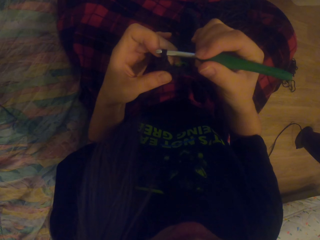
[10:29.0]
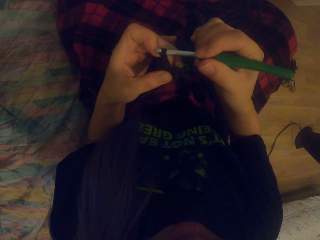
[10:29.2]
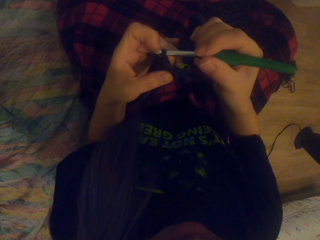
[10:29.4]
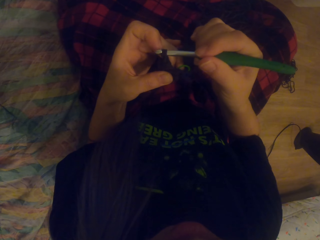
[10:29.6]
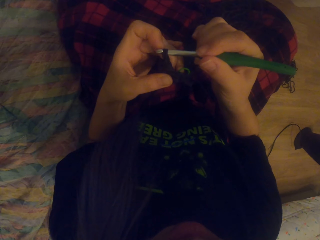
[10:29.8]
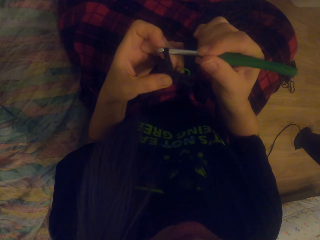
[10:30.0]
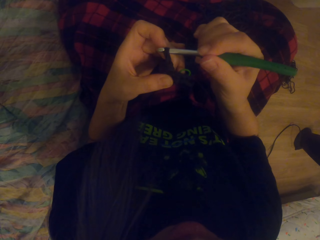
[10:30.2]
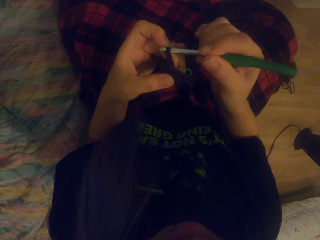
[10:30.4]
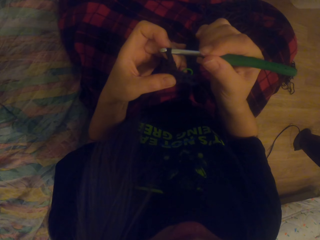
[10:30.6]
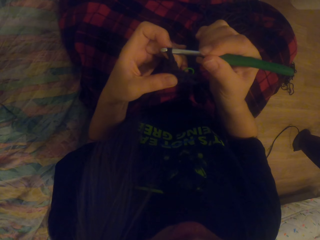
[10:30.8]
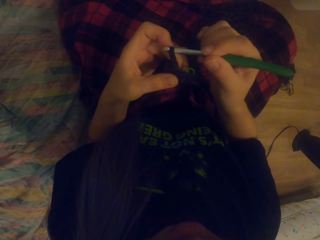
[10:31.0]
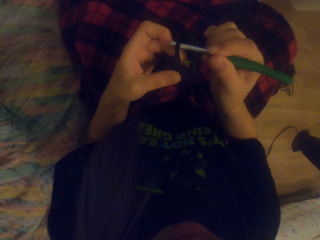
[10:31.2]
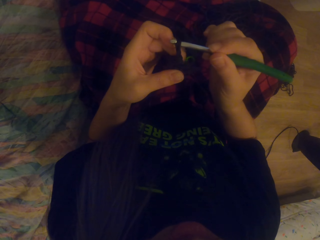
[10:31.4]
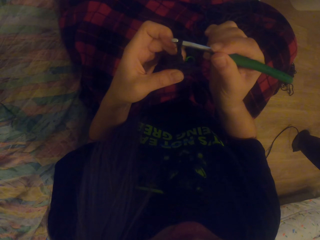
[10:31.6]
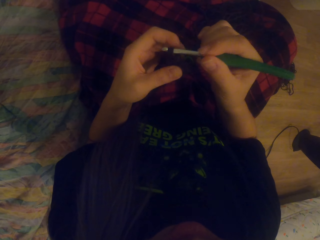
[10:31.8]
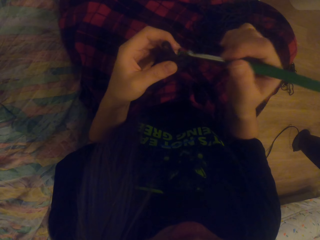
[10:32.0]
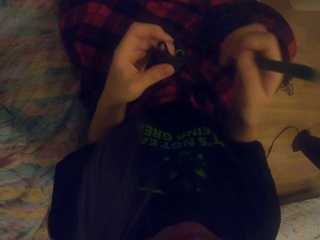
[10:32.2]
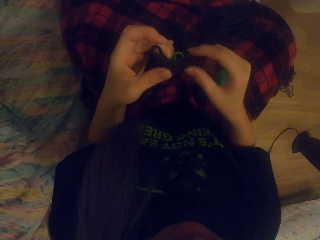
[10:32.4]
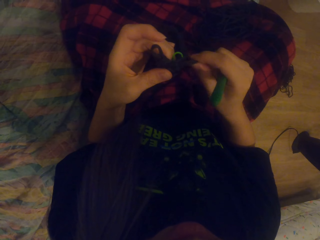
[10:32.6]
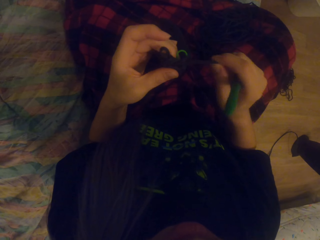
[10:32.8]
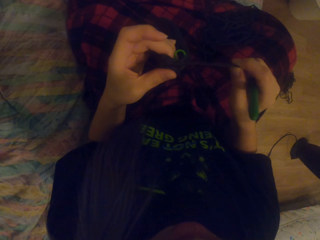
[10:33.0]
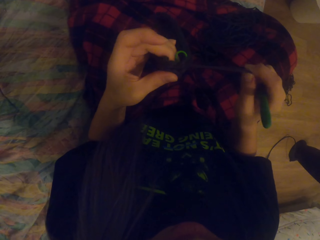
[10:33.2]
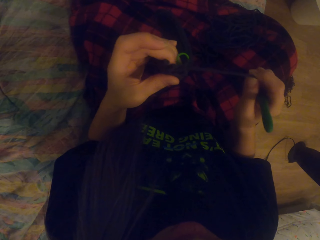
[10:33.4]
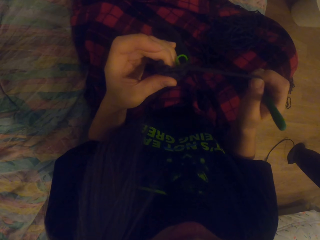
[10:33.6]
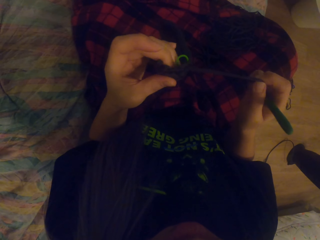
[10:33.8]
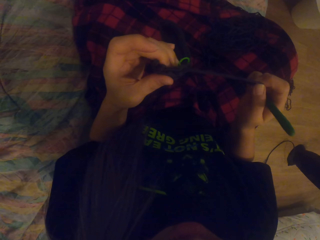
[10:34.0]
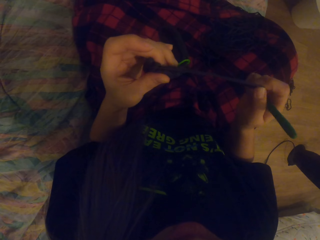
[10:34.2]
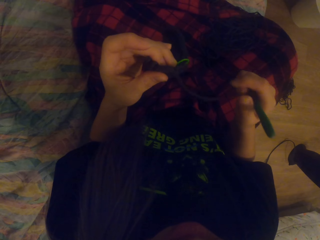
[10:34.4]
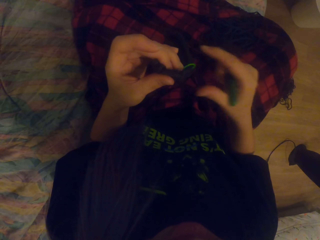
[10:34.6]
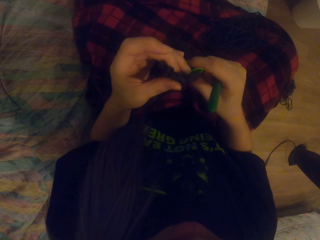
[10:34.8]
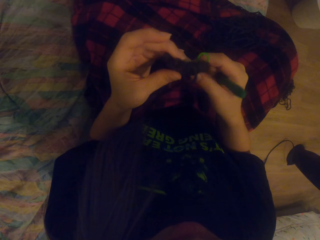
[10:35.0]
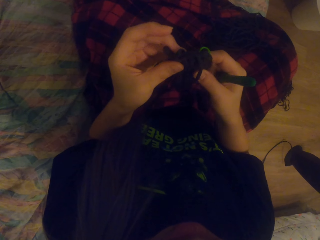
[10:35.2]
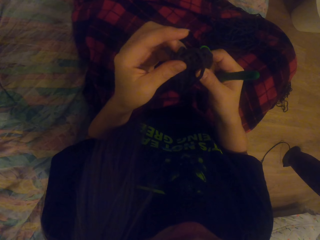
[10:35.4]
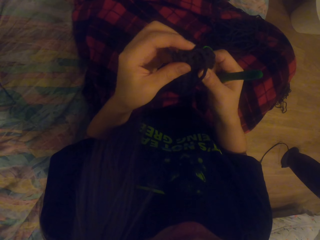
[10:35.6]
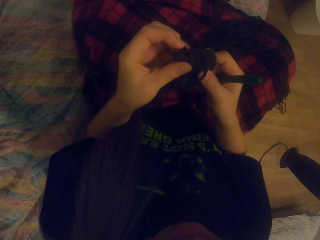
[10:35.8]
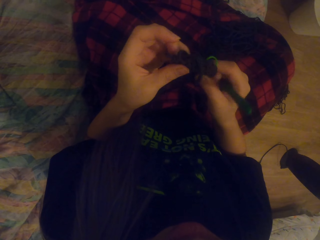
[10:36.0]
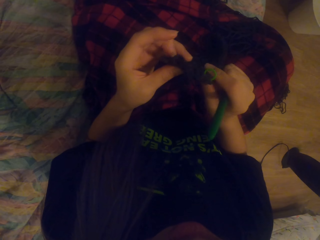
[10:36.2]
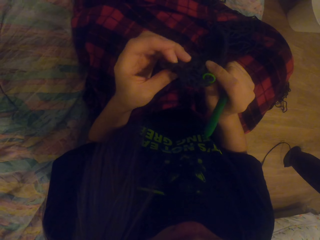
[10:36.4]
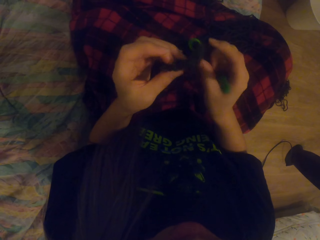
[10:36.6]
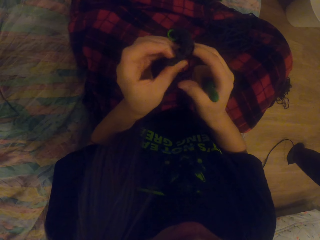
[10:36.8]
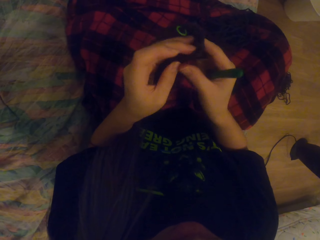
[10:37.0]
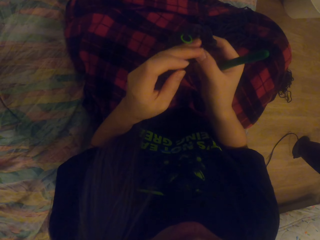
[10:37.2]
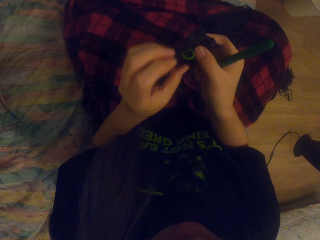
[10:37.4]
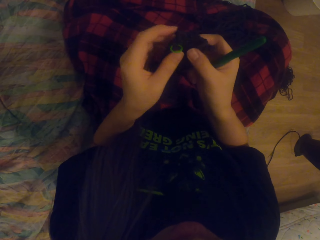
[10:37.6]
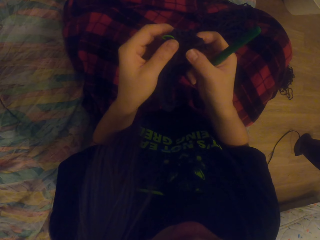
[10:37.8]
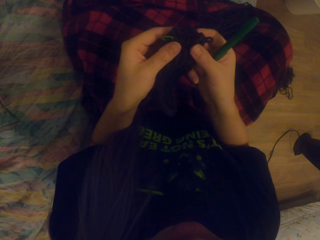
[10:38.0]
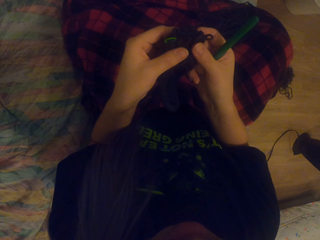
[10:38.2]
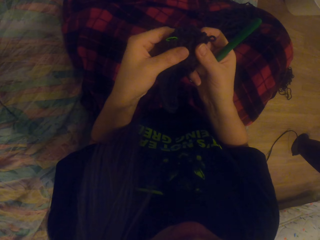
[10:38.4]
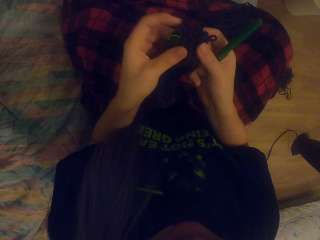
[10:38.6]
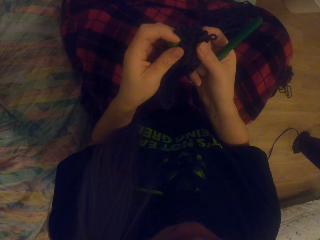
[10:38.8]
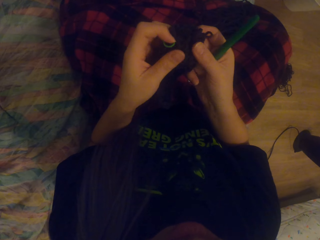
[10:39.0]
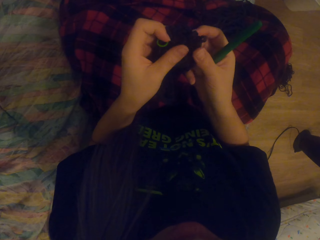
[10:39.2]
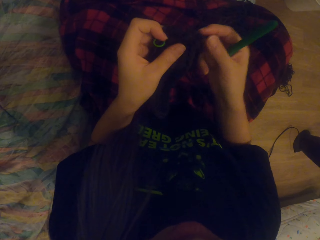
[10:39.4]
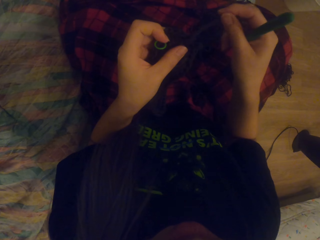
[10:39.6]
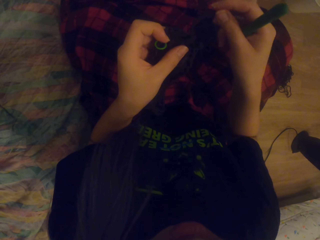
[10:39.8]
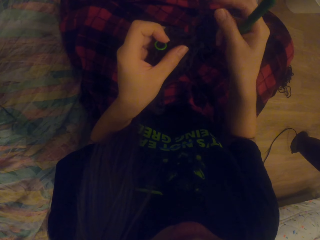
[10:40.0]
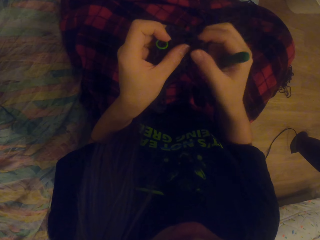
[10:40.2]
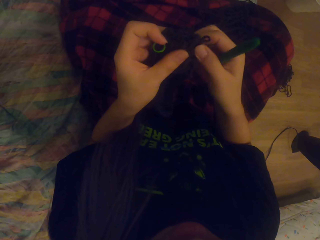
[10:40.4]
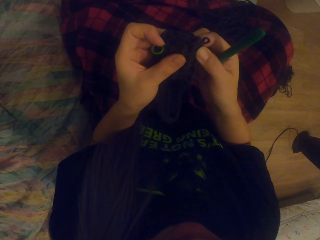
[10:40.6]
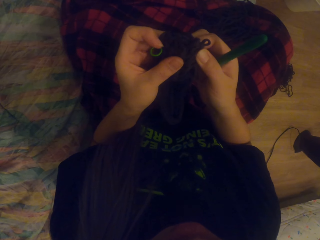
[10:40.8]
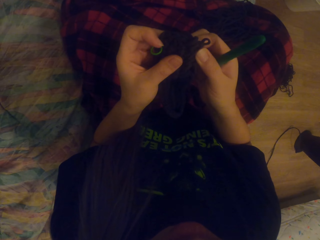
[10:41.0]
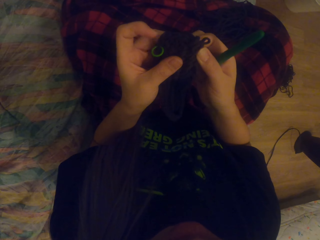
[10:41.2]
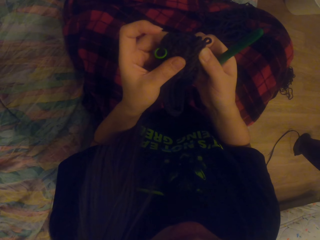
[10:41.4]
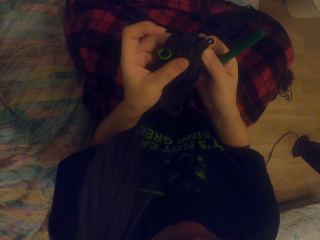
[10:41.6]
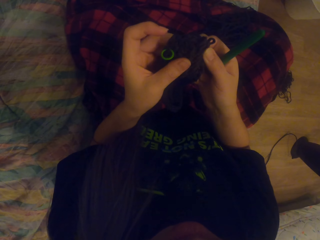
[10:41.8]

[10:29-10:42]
The camera wearer knits. They look at the yarn. They remove the hook from the loop. They unravel the yarn. They look at the yarn.

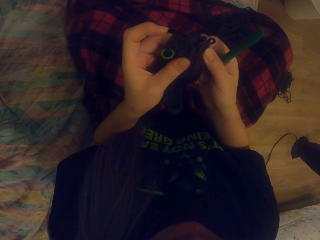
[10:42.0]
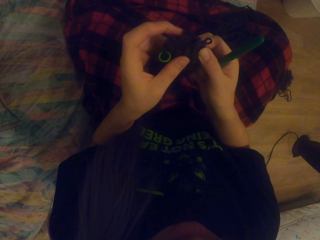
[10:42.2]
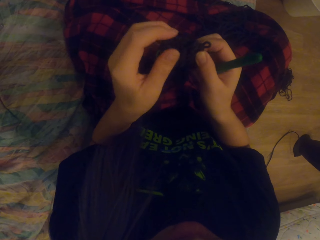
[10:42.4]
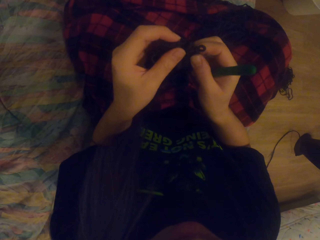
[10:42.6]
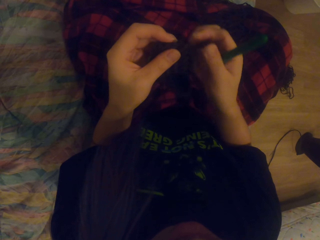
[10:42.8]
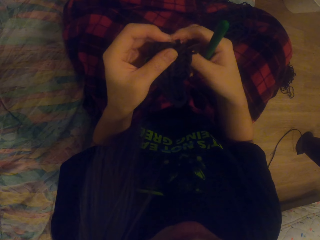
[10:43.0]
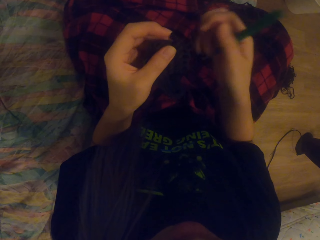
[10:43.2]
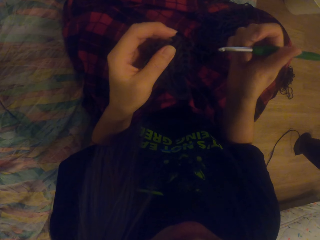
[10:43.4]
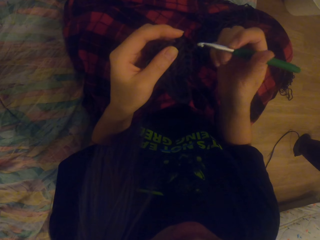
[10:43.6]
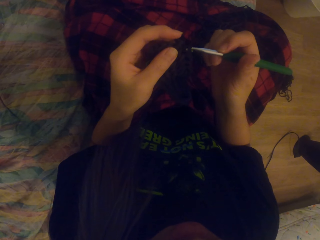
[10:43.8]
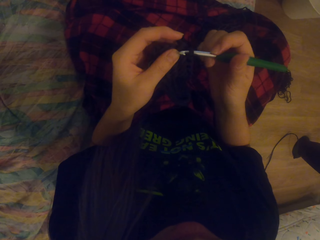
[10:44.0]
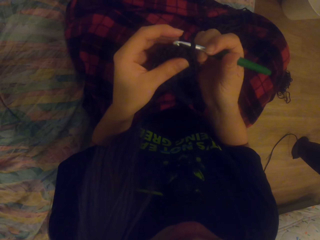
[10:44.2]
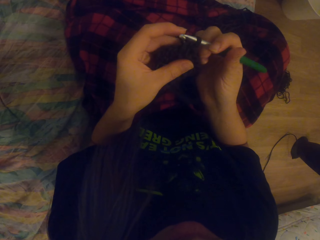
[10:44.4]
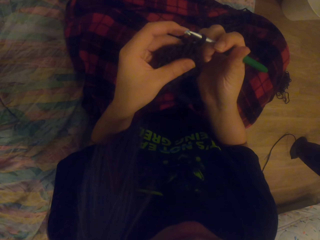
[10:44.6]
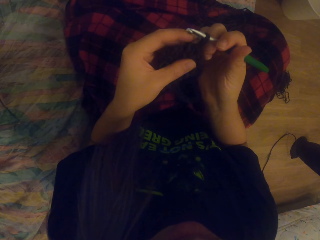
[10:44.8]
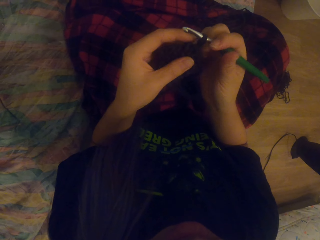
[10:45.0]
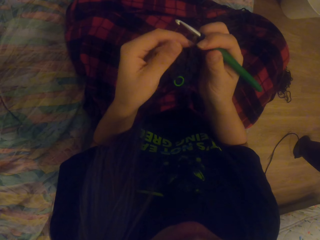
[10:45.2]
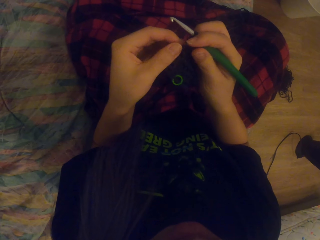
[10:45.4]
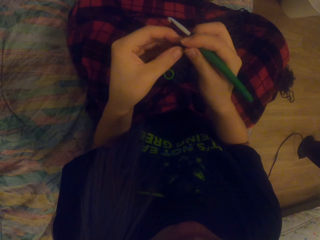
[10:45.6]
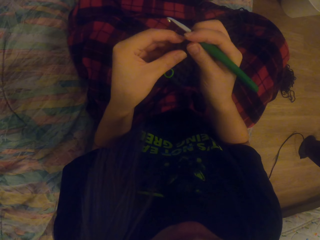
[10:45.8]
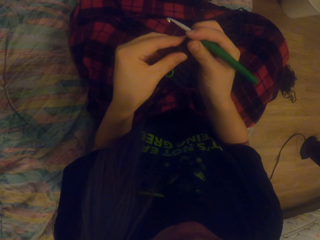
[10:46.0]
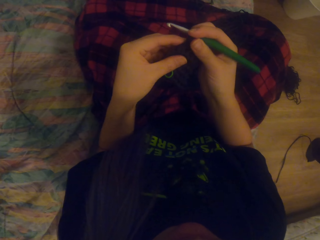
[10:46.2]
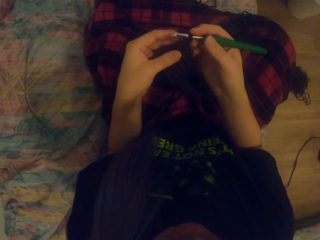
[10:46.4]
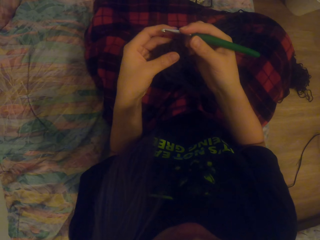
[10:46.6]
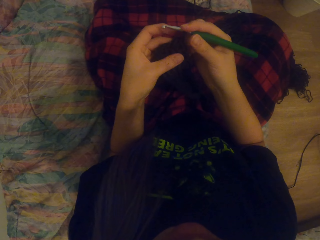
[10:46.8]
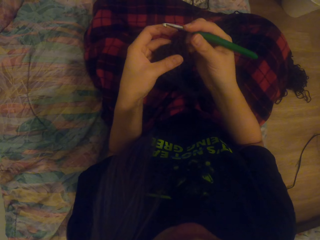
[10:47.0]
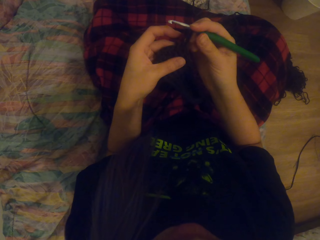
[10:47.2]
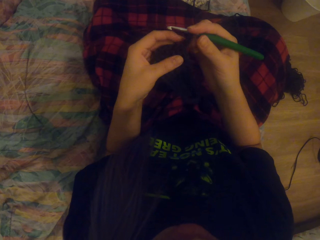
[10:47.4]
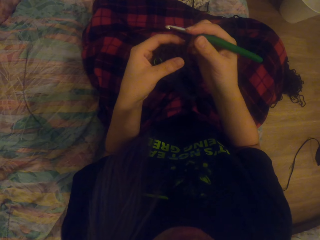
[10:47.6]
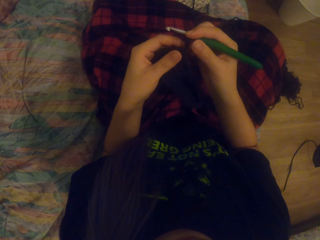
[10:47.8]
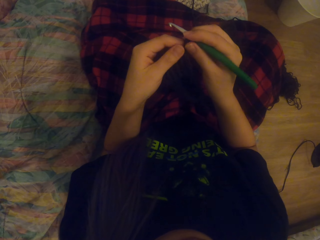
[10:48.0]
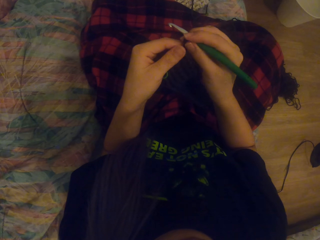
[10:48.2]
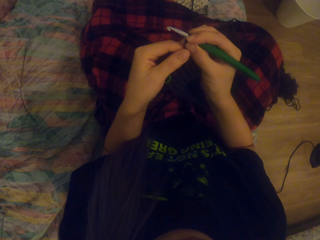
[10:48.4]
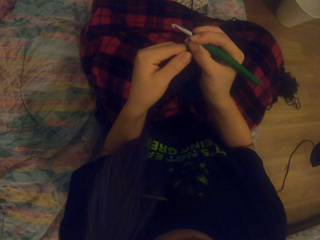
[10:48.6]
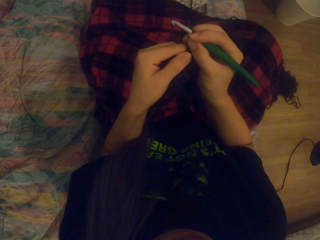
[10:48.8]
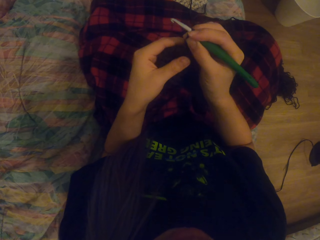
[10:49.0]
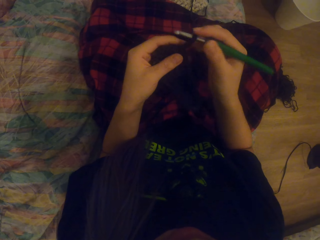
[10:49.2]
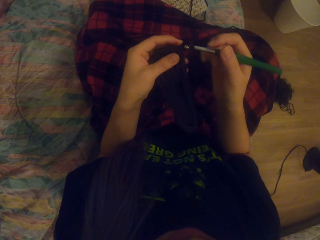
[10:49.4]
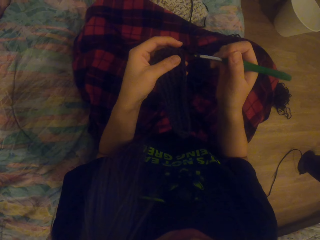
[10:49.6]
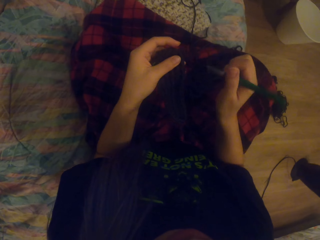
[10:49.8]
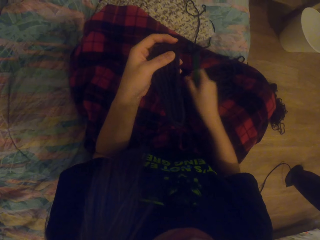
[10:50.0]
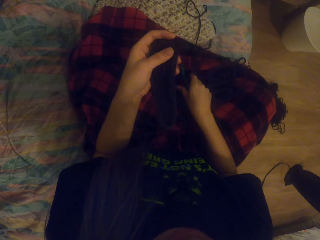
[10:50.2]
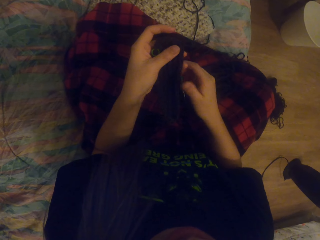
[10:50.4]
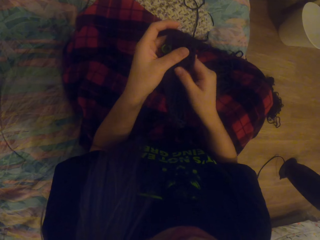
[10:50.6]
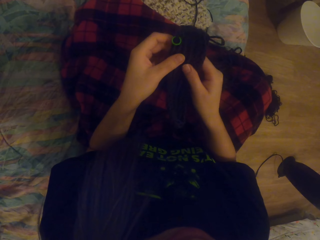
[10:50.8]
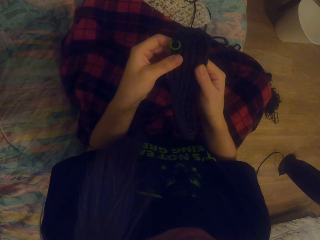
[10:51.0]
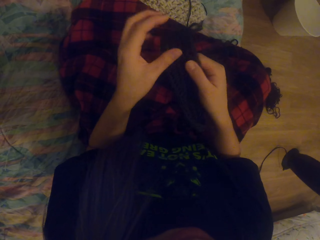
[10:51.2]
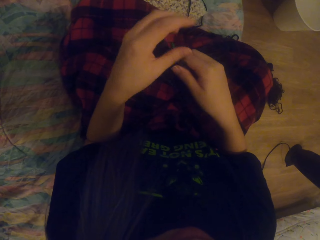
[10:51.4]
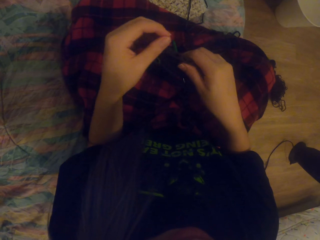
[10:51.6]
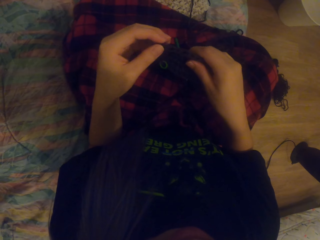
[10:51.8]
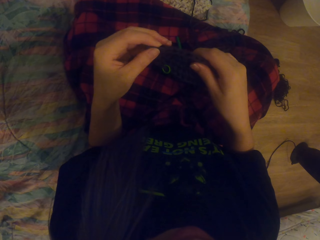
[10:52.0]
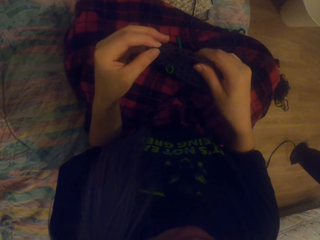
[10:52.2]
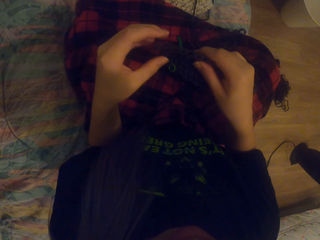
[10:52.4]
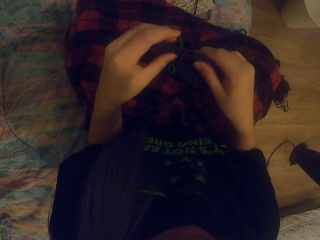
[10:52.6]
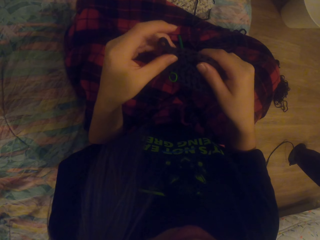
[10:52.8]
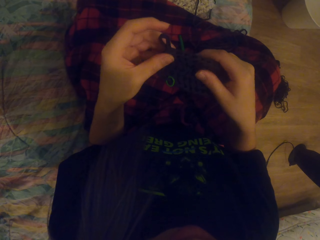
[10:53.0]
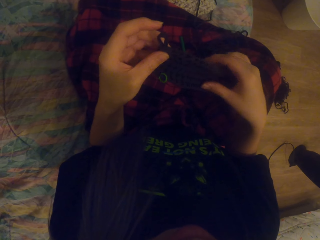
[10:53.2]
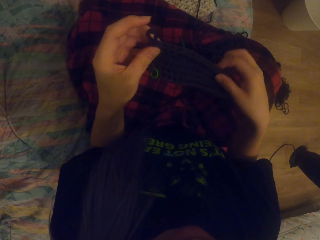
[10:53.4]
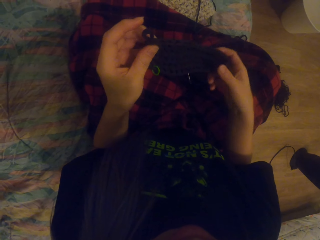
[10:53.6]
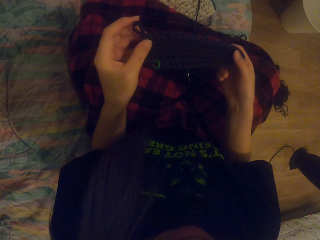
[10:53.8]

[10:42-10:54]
The camera wearer inserts the hook in the loop. She pulls the yarn with the hook. She removes the hook from the loop. She places the hook on her lap. She touches the knitting pattern. She looks at the garment.
